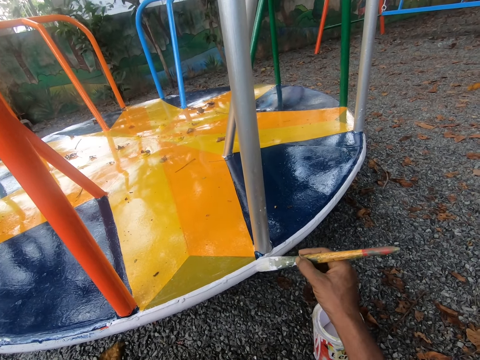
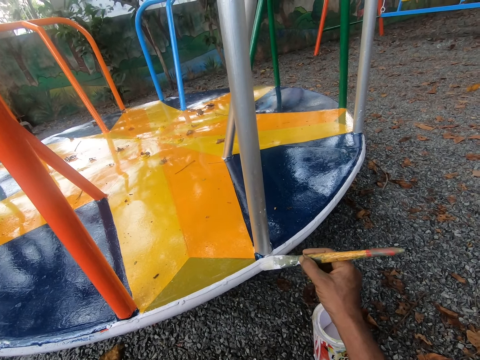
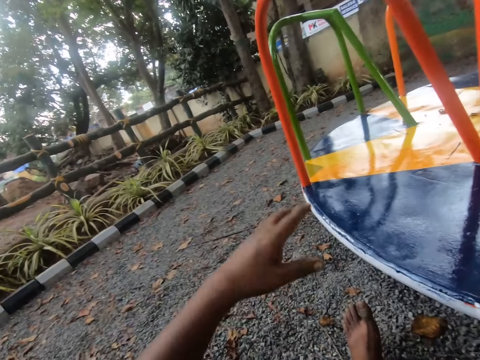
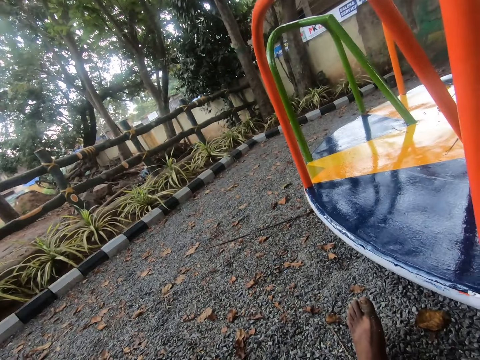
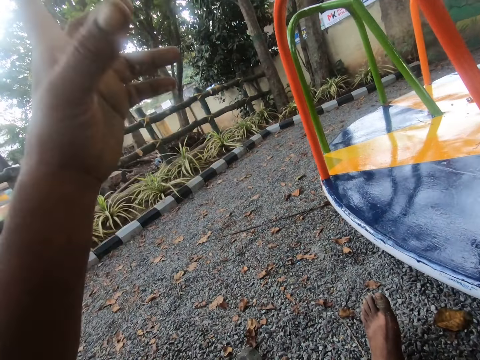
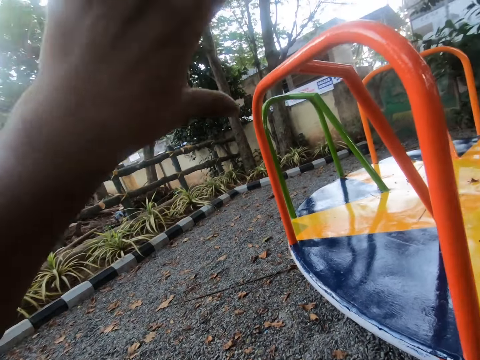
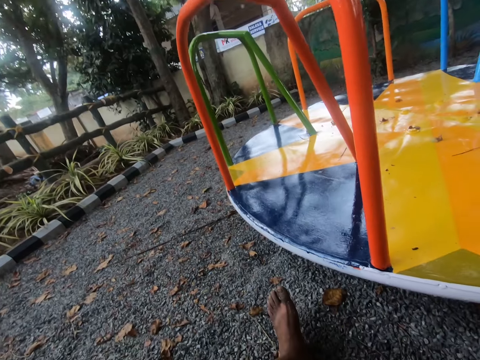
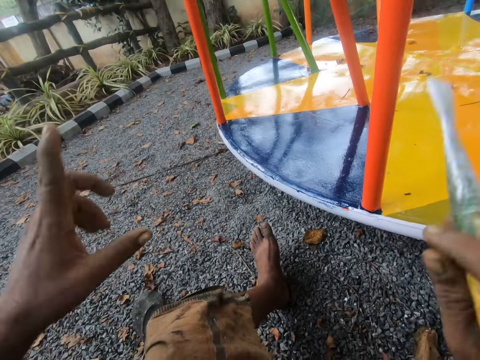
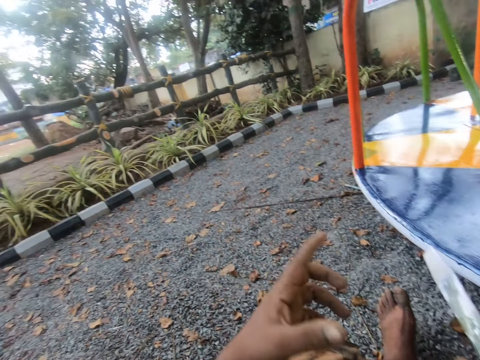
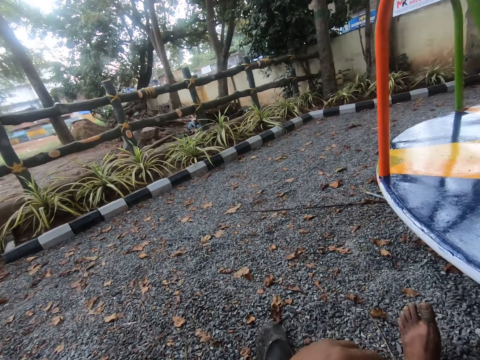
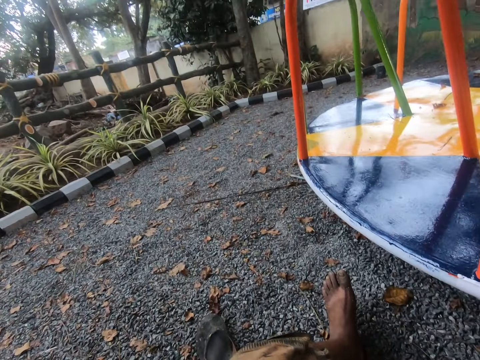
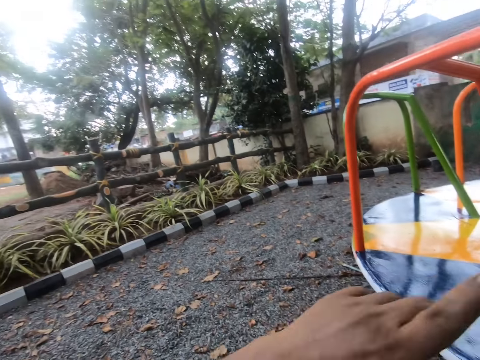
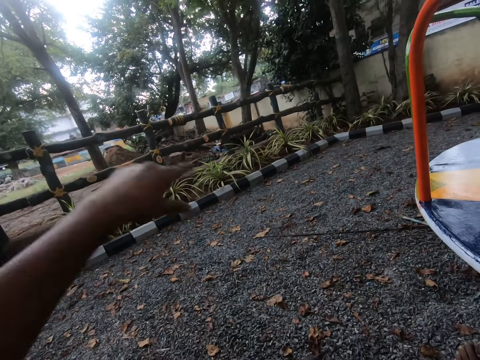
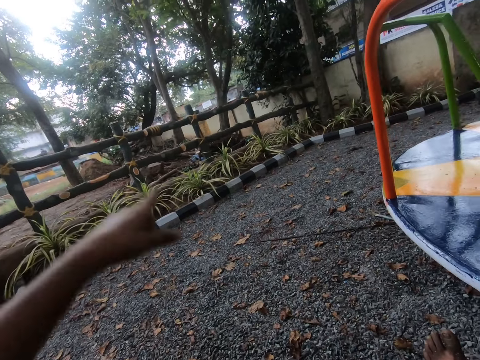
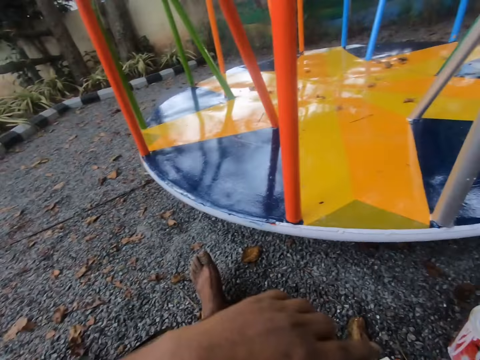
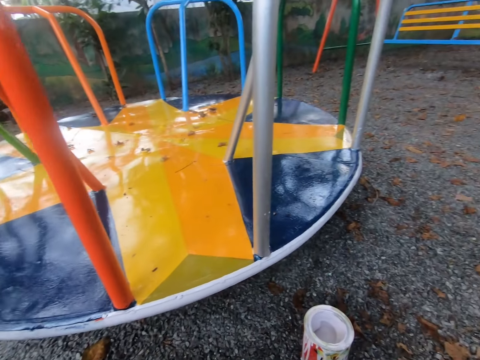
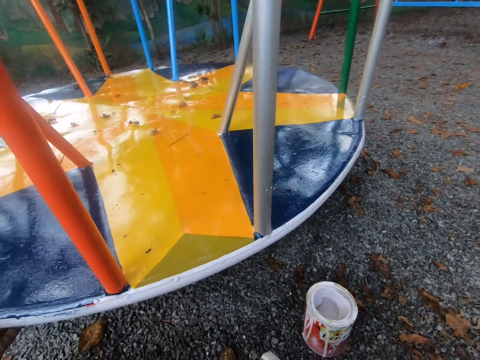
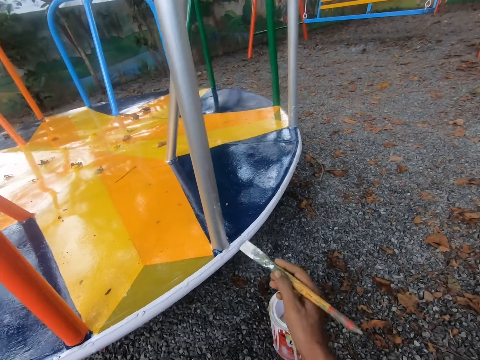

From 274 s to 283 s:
The camera wearer looks to the left. He raises his left hand. A man talks to the camera wearer. The camera wearer waves both hands around. He waves his left hand around.

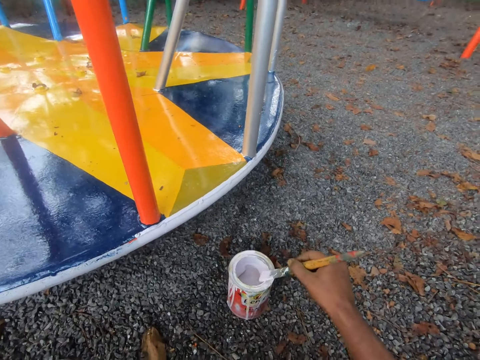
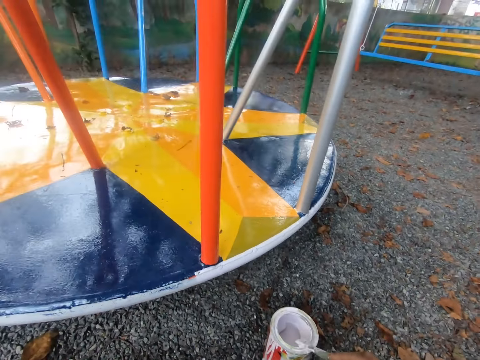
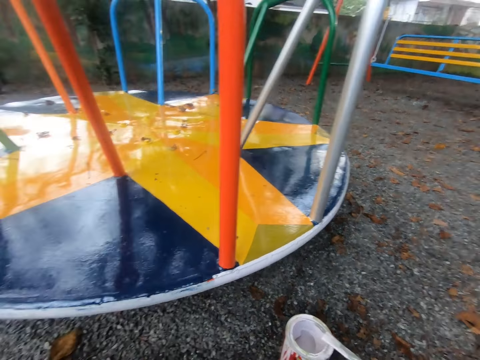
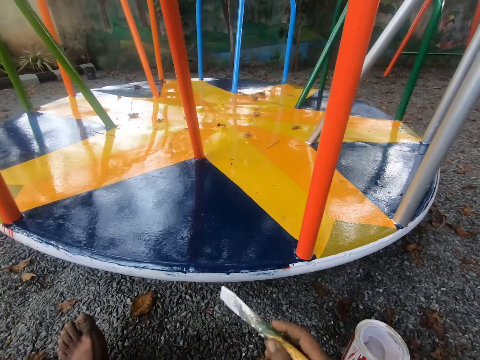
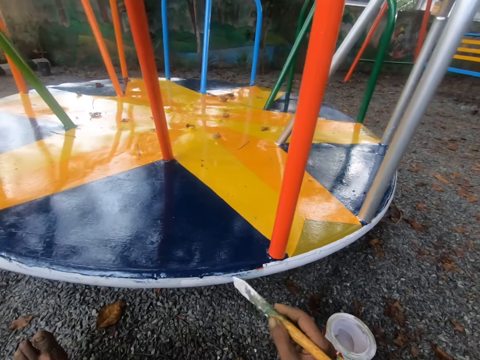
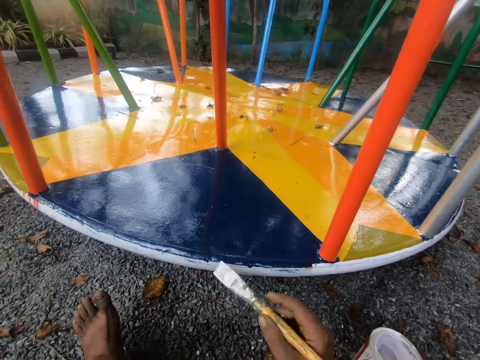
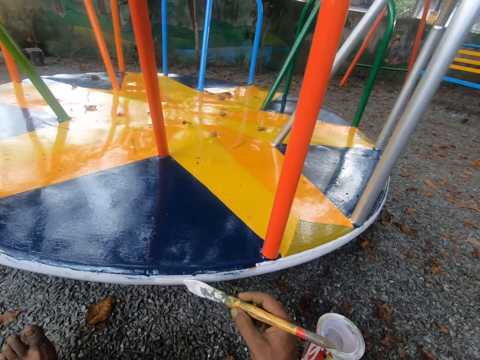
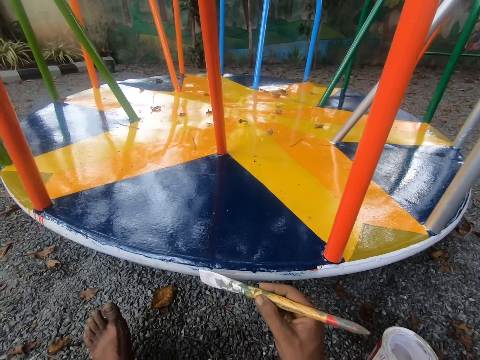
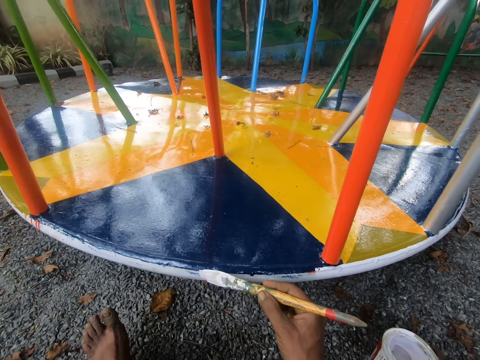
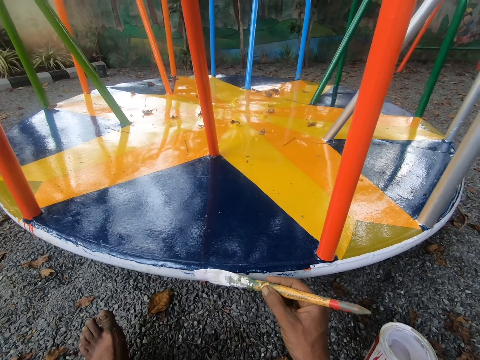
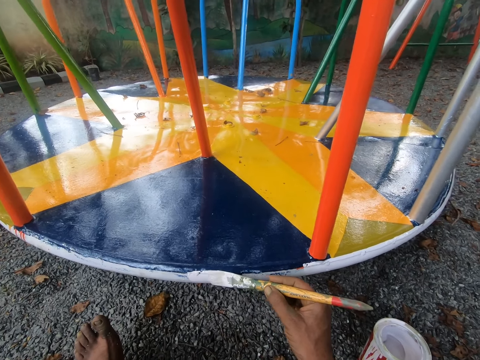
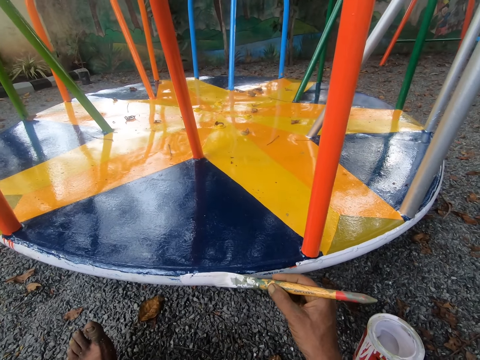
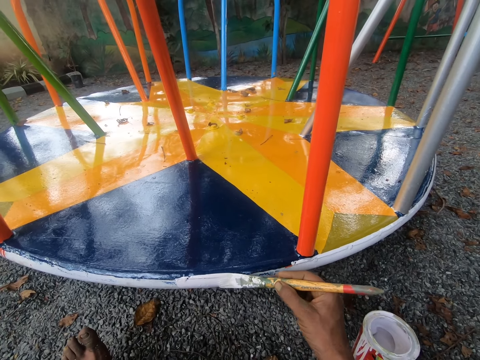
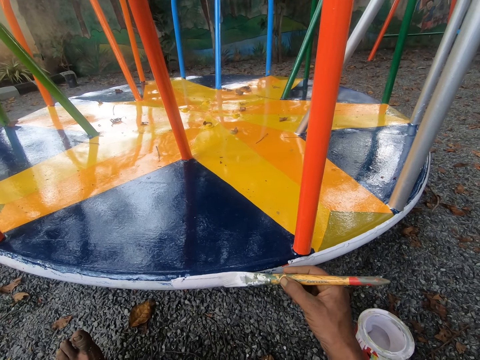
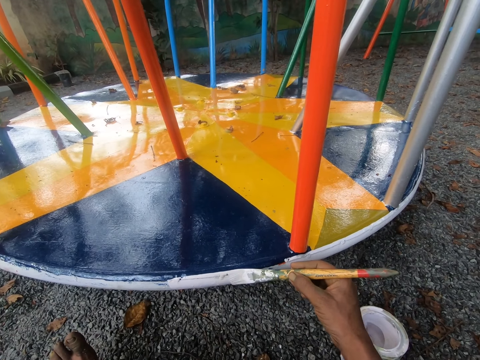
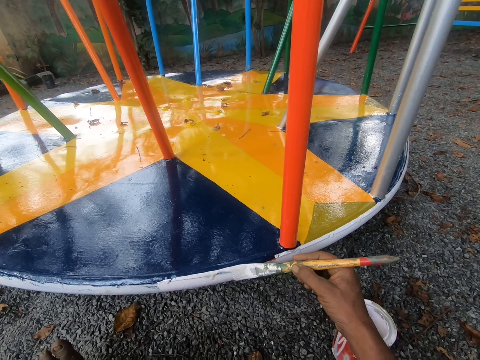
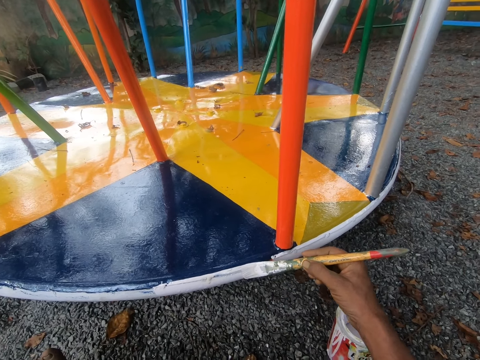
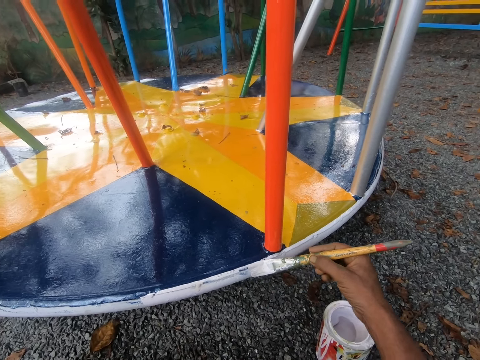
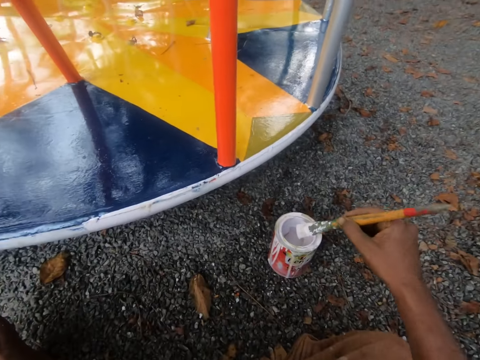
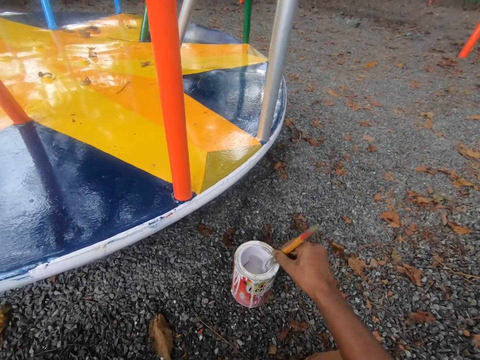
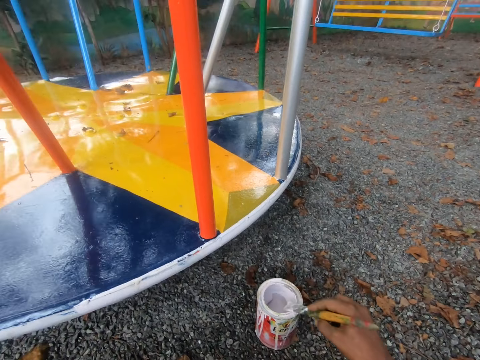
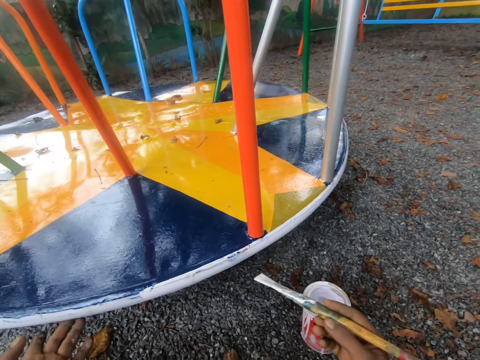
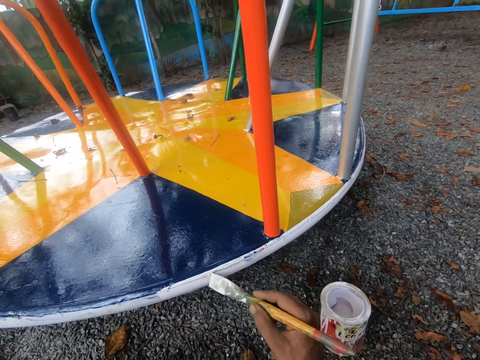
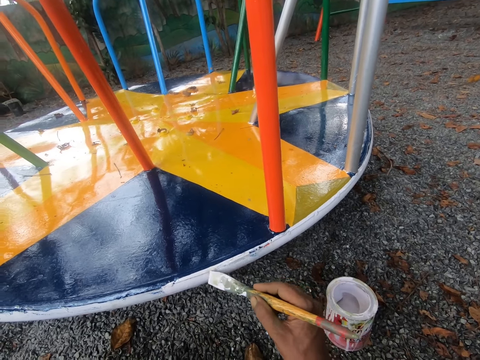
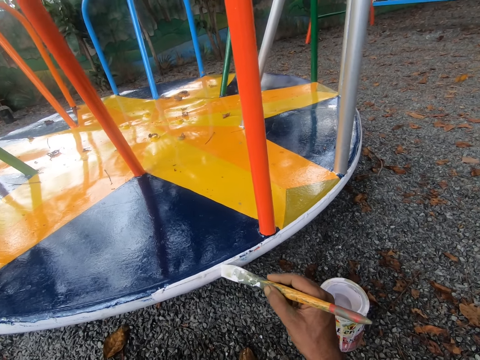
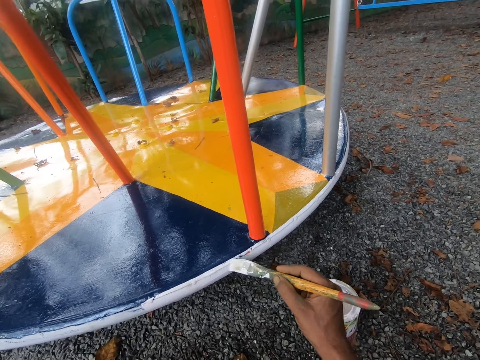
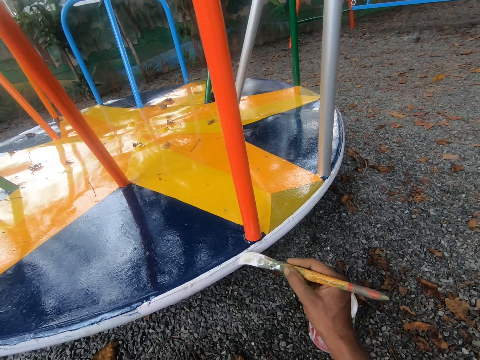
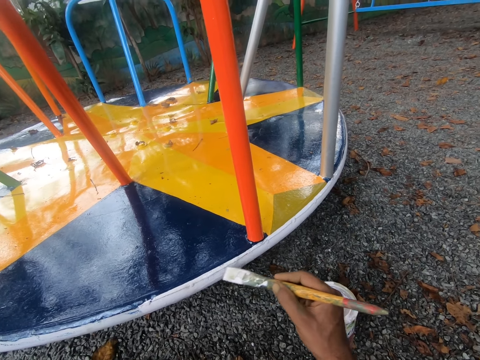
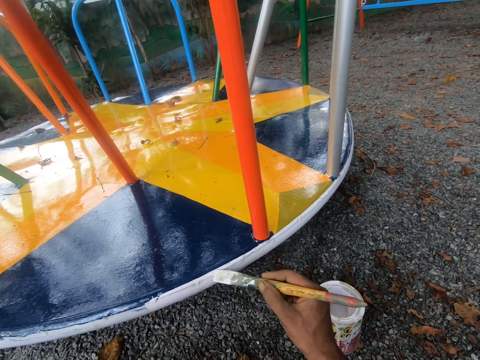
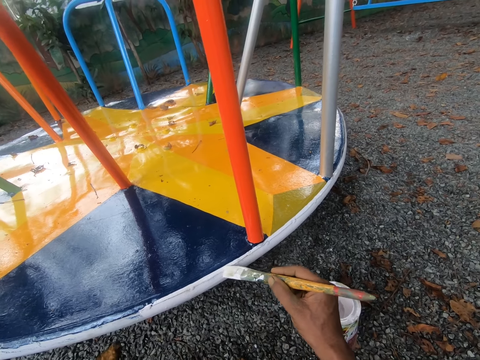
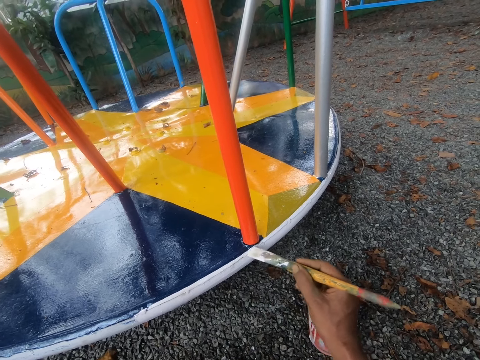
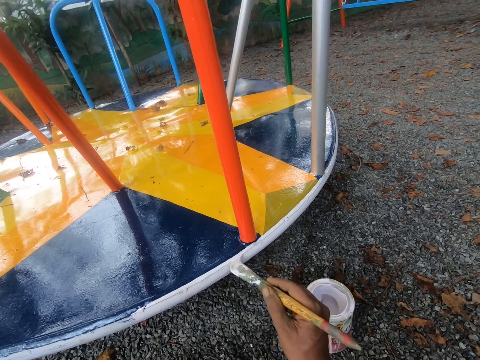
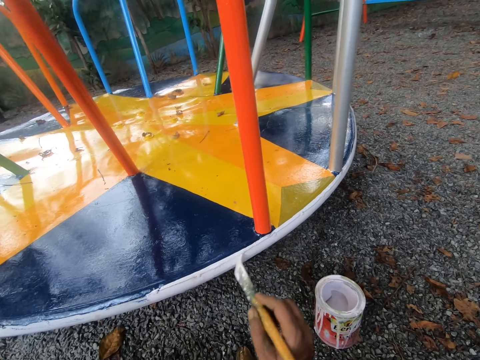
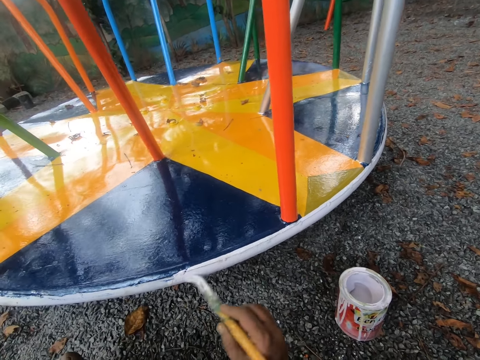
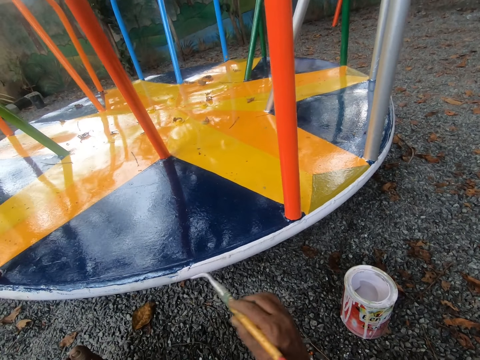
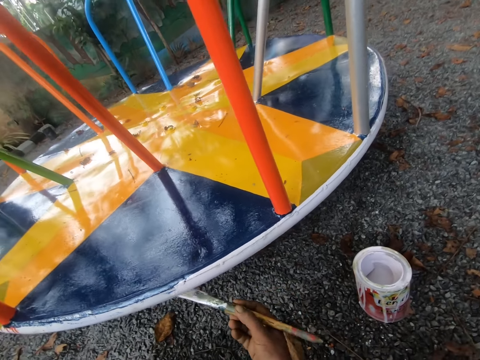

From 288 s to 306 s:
The camera wearer removes extra paint from the brush. He paints the swing with the paint brush in his right hand. He dips the paint brush in his right hand into the paint container on the floor. He removes extra paint from the brush. He paints the swing with the paint brush in his right hand.
